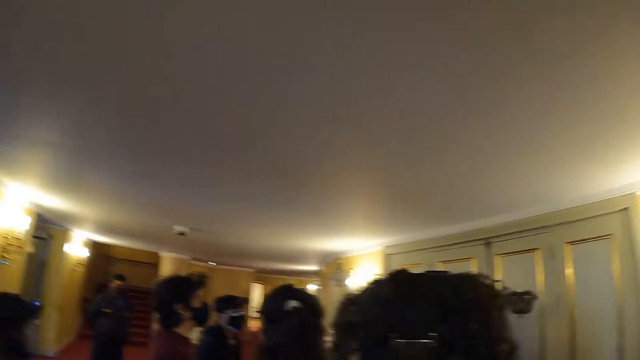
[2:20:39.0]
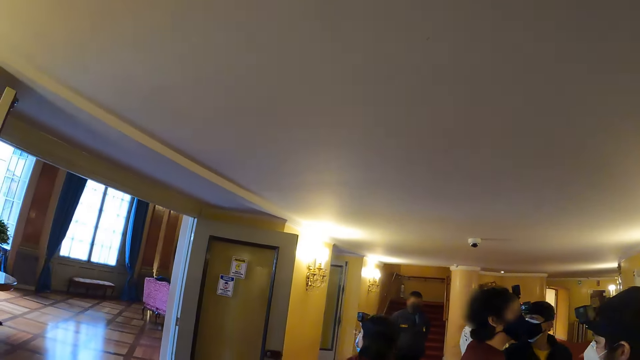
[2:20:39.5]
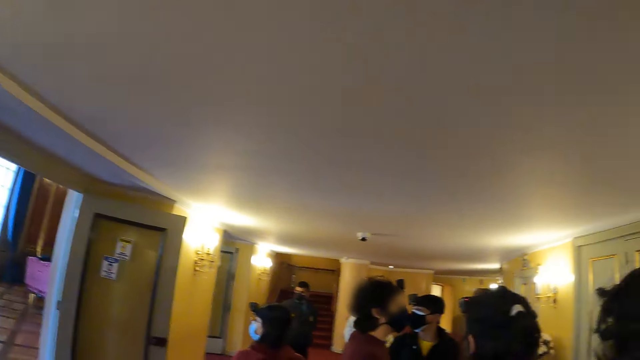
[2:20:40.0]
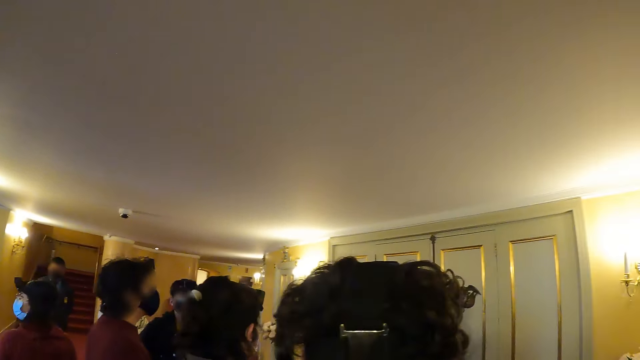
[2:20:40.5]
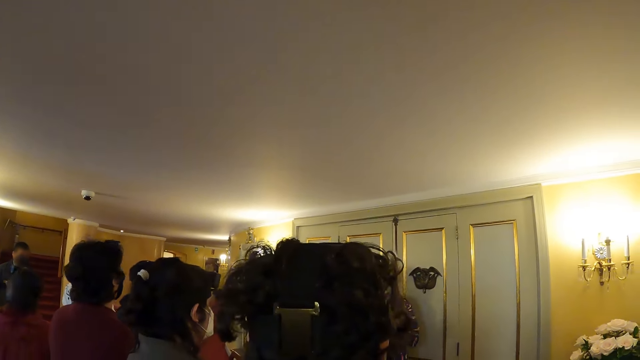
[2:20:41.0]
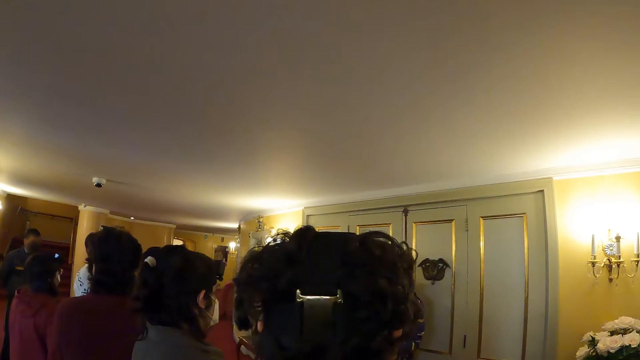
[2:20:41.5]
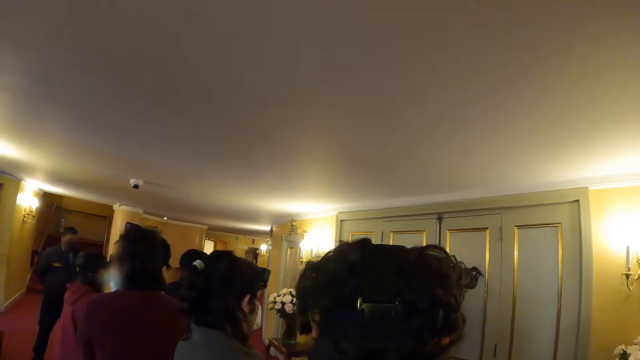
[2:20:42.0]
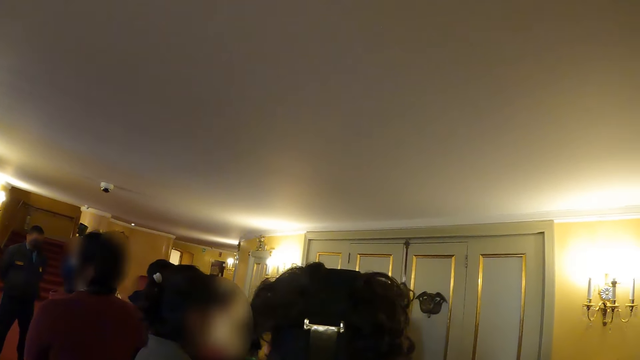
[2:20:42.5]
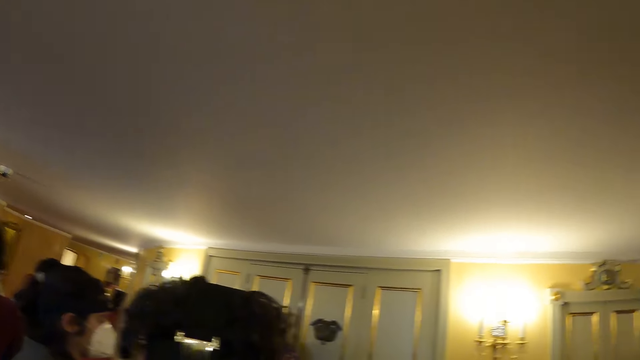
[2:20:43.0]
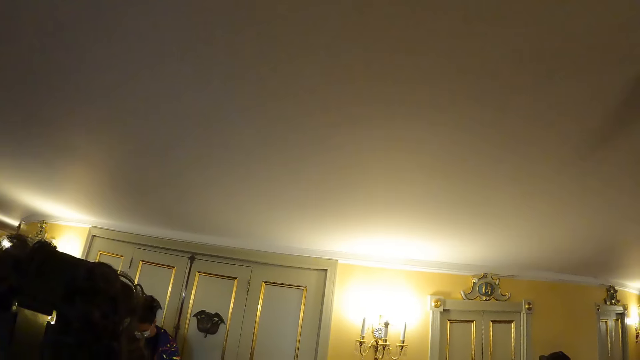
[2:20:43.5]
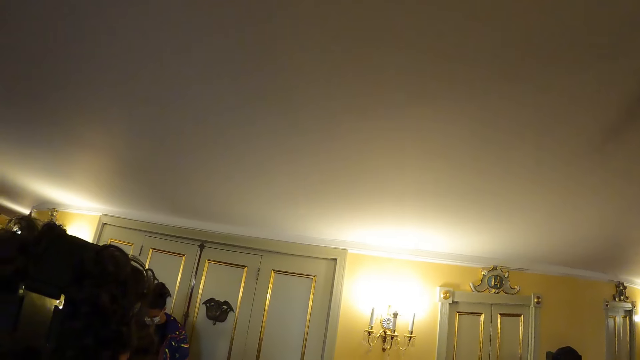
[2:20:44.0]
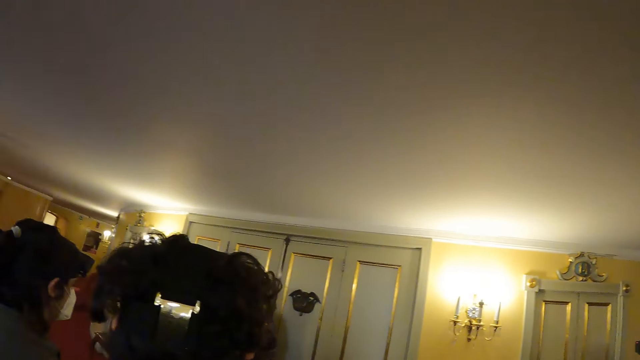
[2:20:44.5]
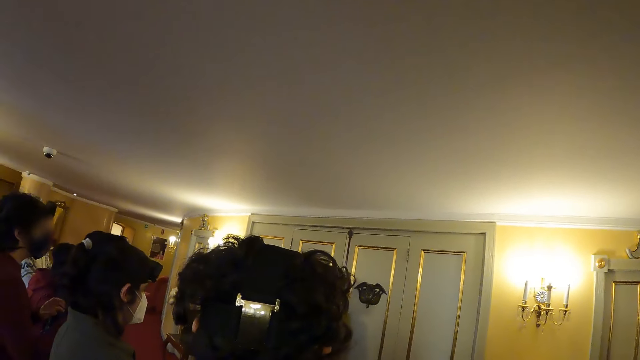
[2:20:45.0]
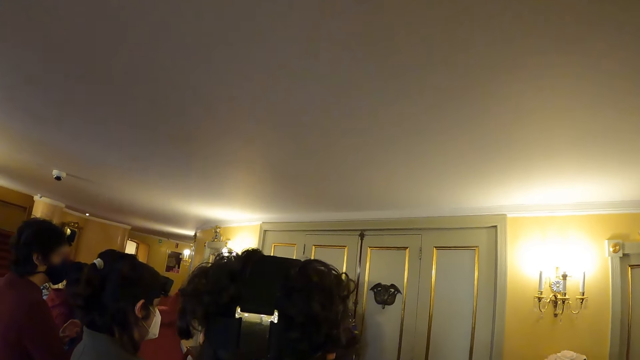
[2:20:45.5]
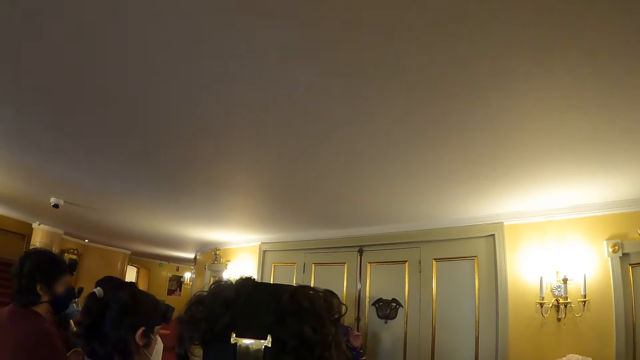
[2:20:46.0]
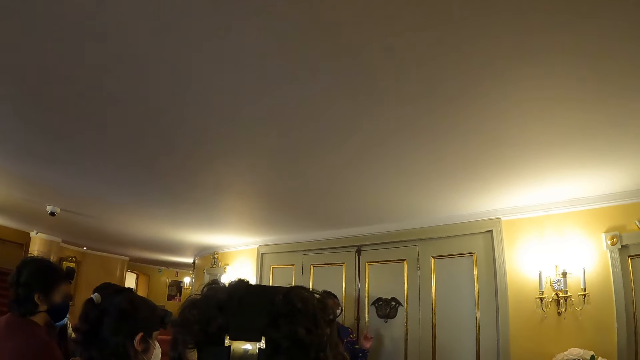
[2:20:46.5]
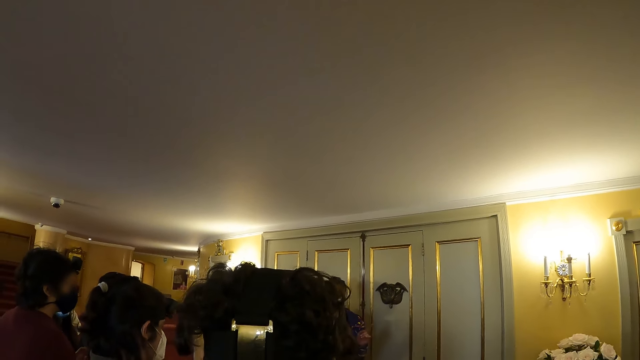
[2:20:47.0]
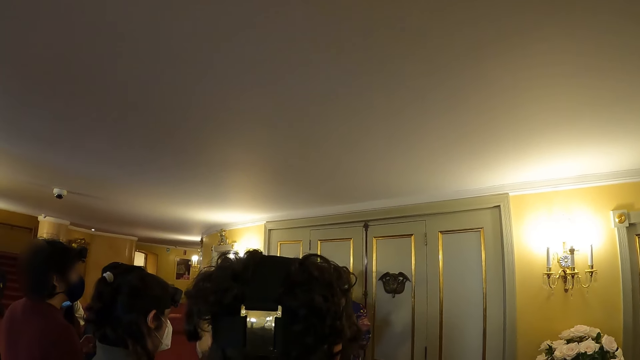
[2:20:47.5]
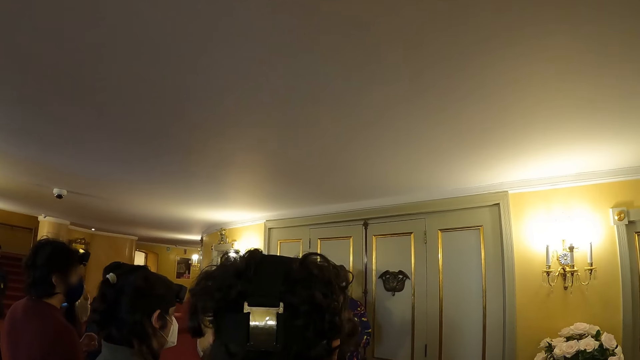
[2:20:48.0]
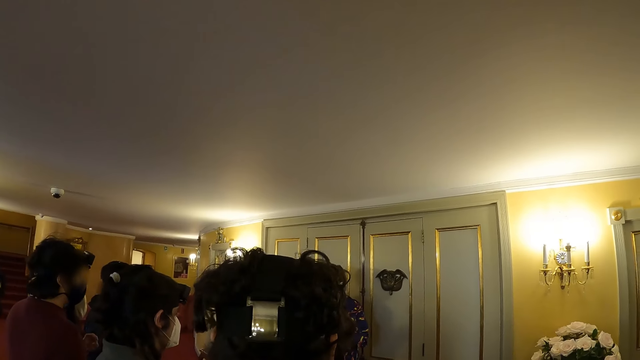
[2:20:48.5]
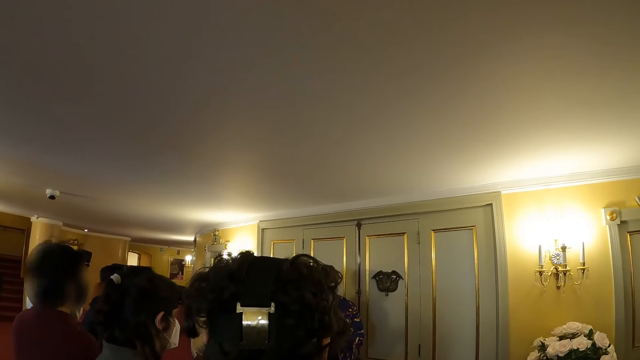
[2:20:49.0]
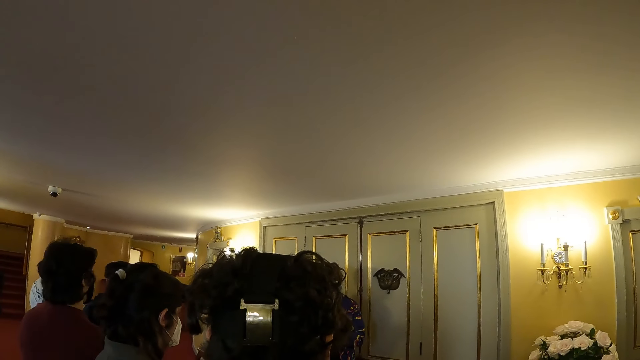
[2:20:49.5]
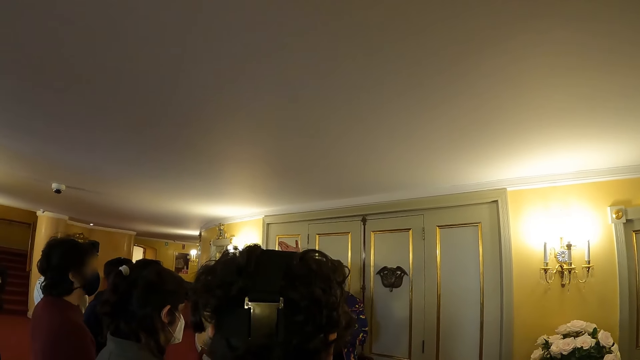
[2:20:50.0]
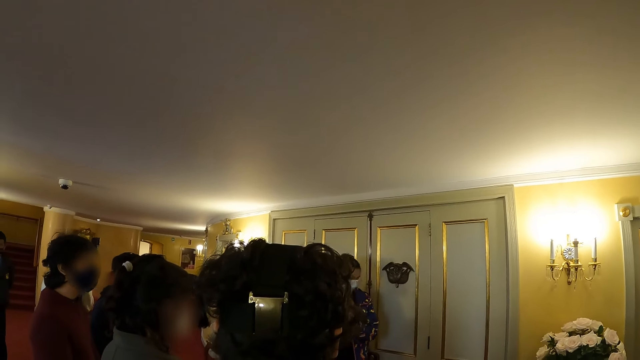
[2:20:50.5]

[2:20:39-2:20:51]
The camera wearer looks around the room.

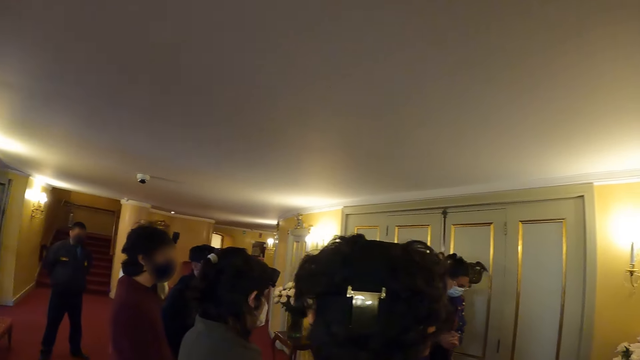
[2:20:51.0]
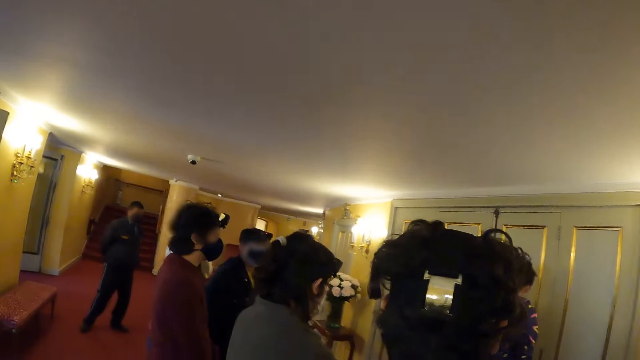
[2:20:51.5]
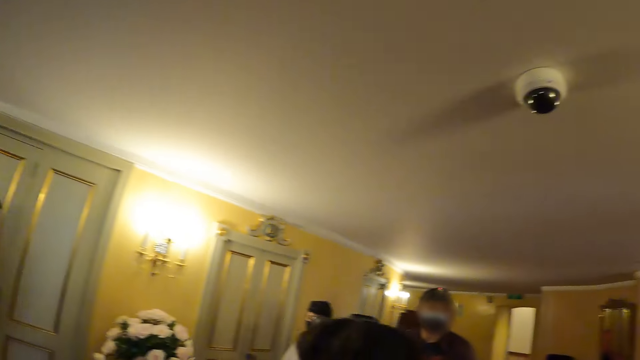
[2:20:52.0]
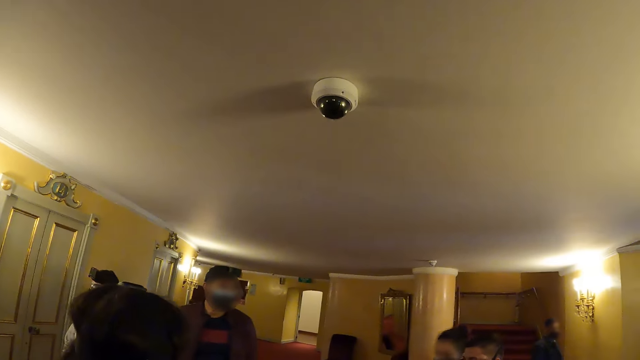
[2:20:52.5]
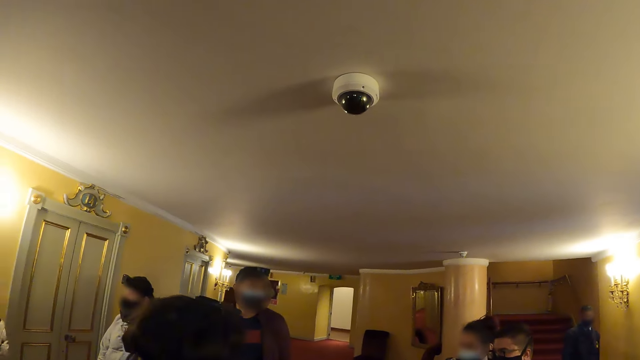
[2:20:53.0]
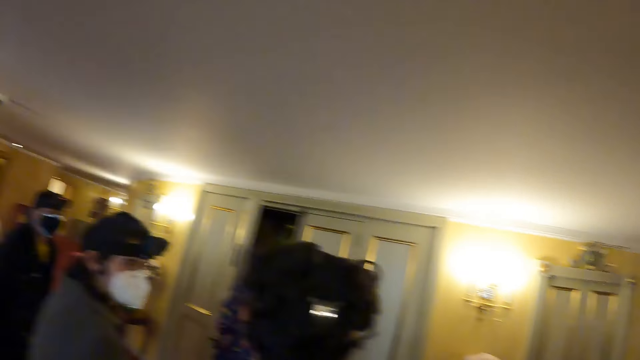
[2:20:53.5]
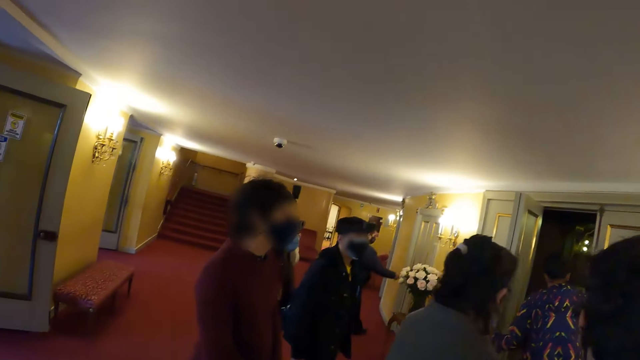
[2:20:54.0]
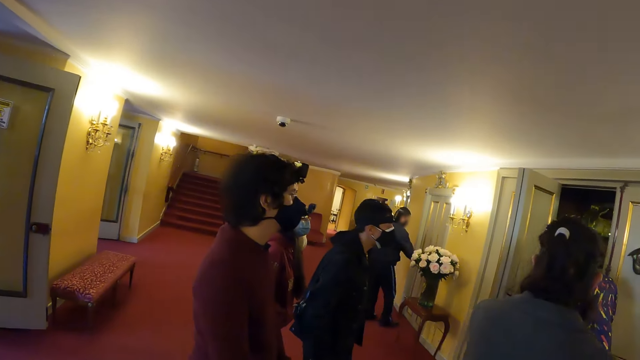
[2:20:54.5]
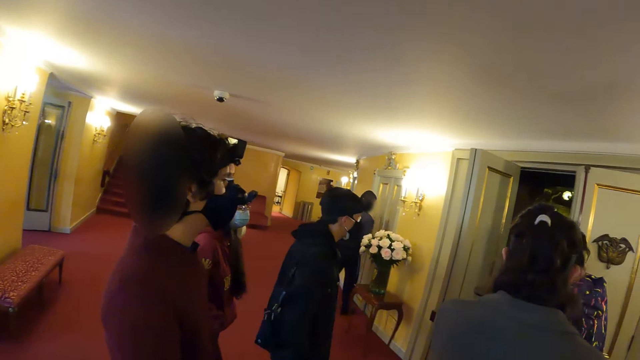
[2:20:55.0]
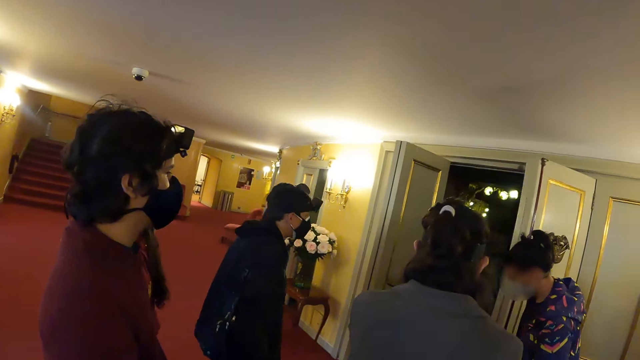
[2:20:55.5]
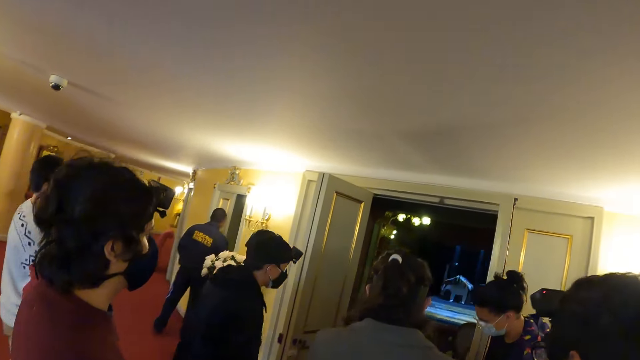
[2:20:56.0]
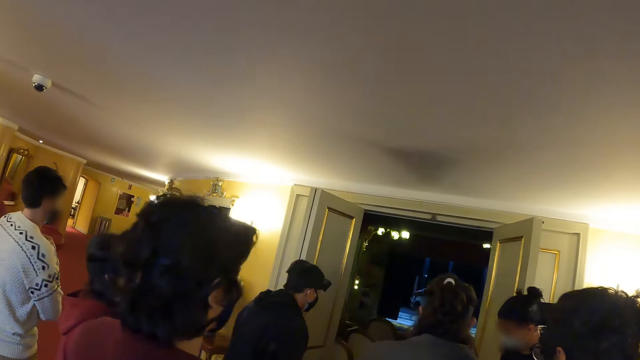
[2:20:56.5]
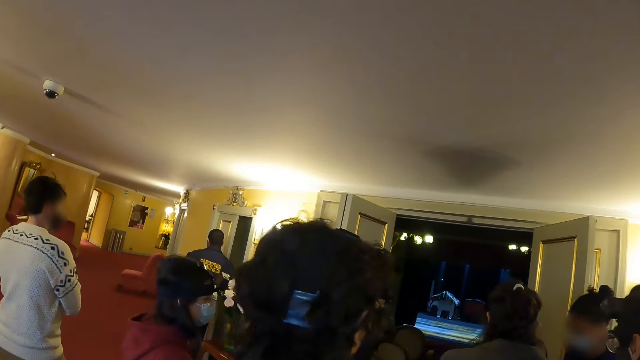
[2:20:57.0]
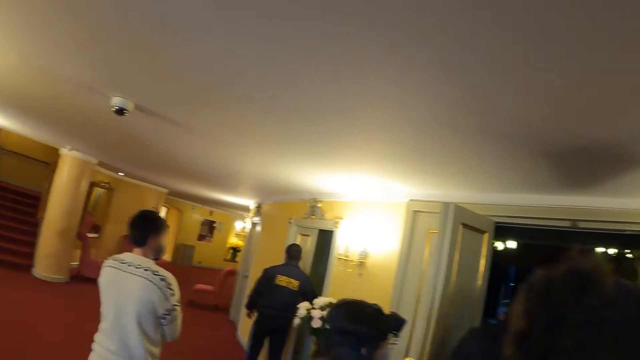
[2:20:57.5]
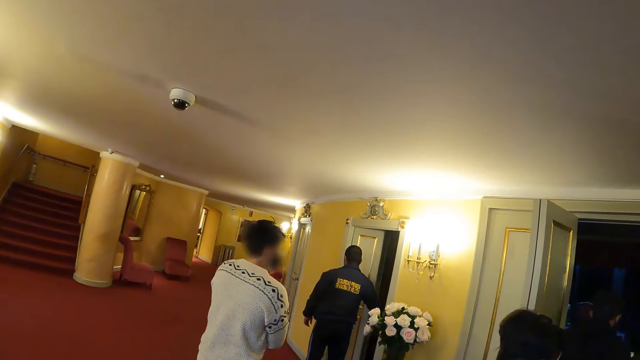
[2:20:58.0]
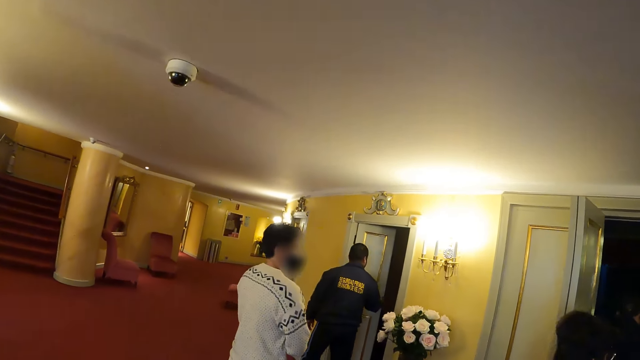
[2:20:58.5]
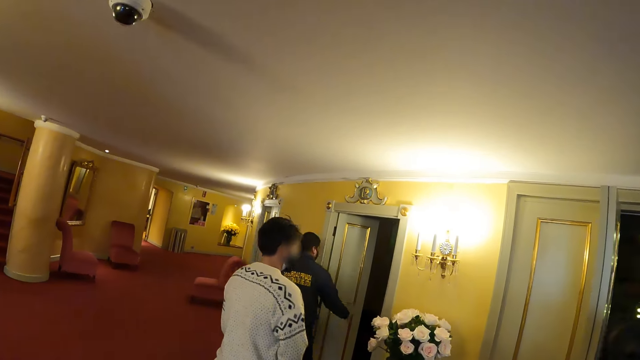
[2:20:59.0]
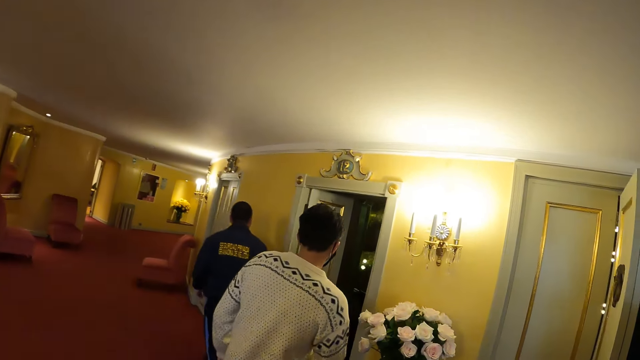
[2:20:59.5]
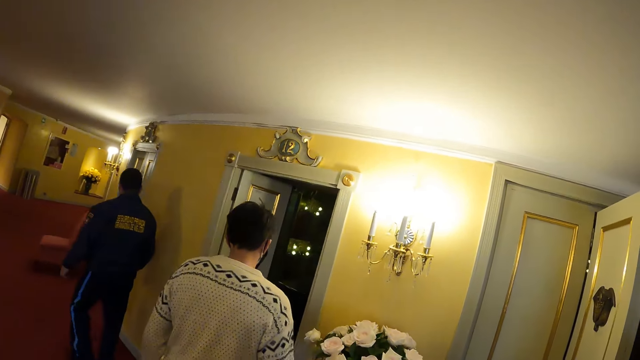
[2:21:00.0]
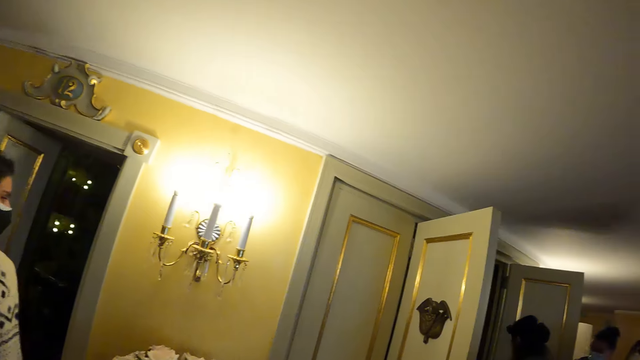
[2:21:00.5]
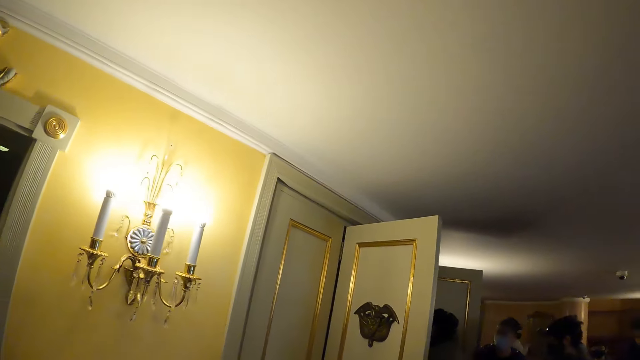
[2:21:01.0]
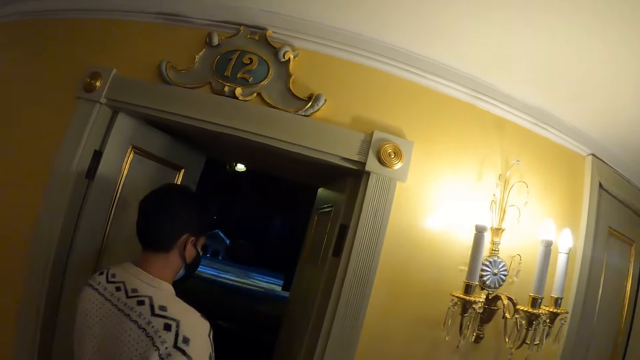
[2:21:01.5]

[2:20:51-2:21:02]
The camera wearer walks. A woman opens the door. The camera wearer walks forward.
